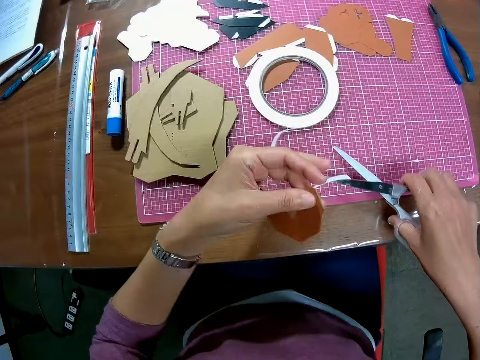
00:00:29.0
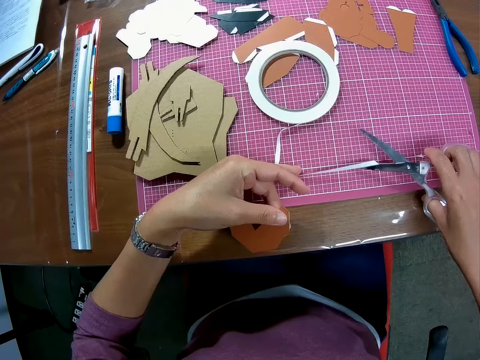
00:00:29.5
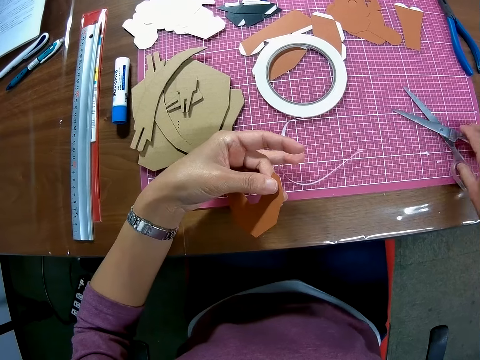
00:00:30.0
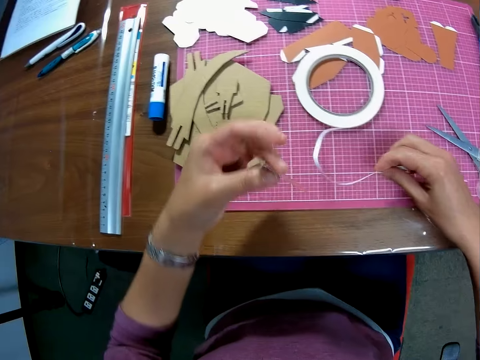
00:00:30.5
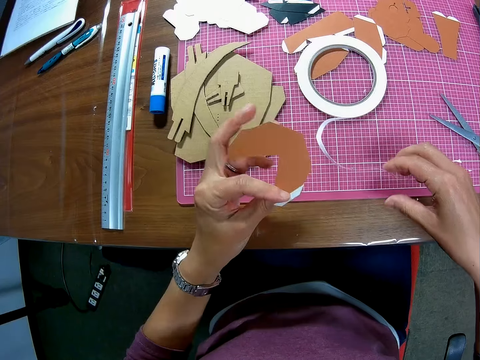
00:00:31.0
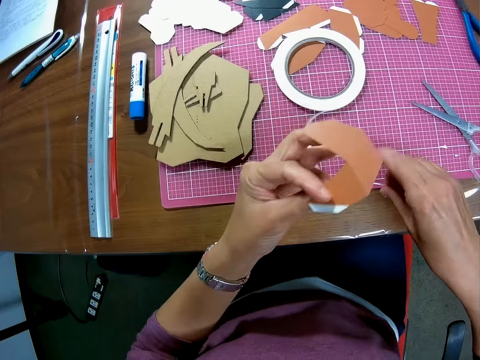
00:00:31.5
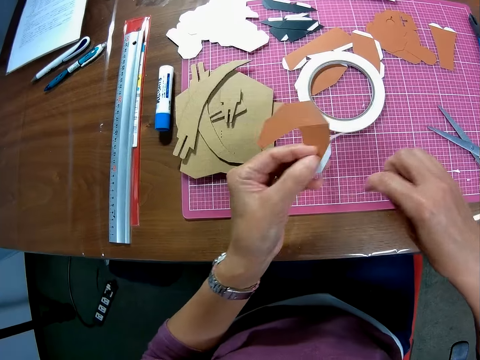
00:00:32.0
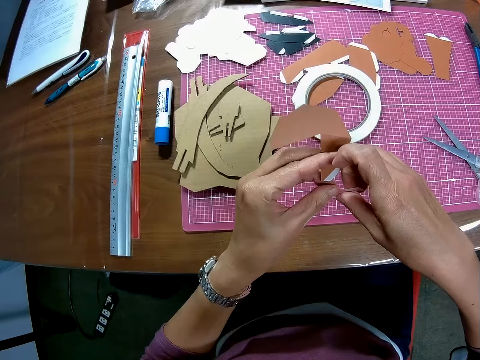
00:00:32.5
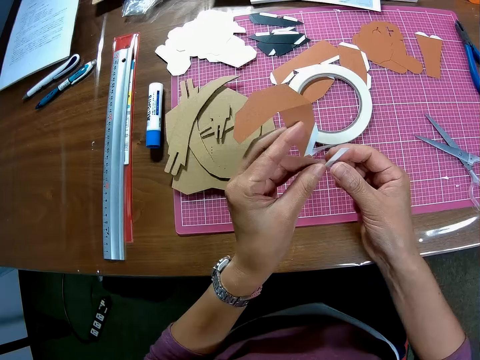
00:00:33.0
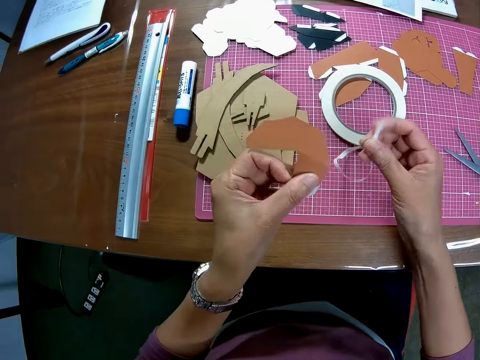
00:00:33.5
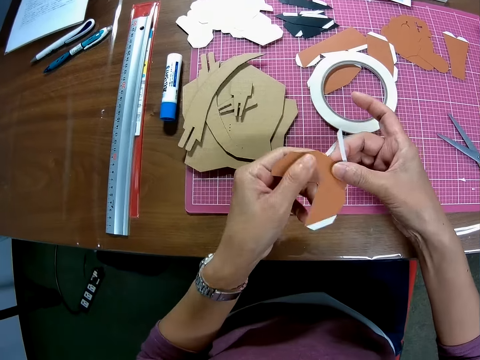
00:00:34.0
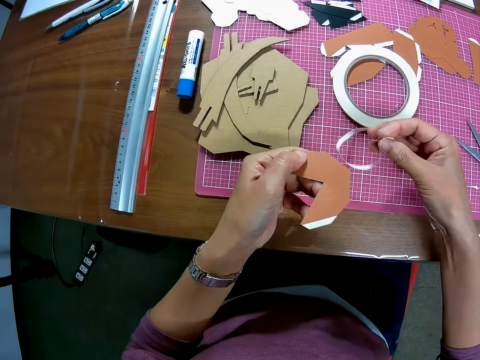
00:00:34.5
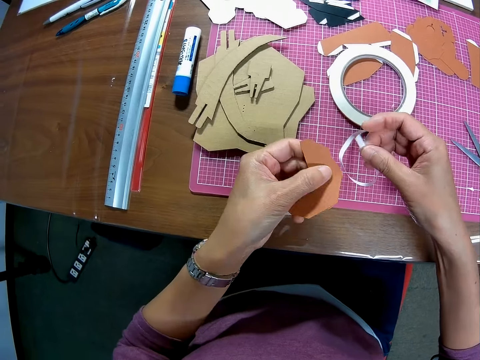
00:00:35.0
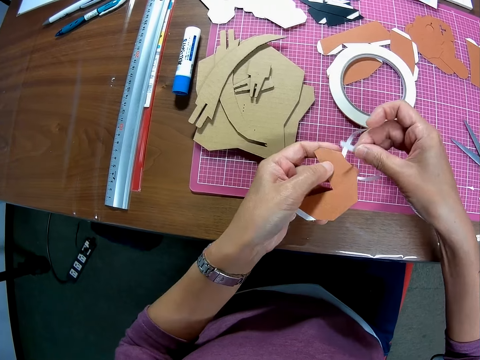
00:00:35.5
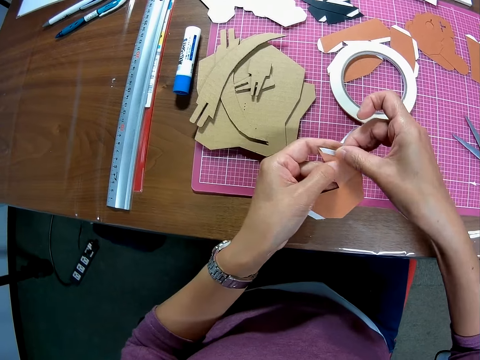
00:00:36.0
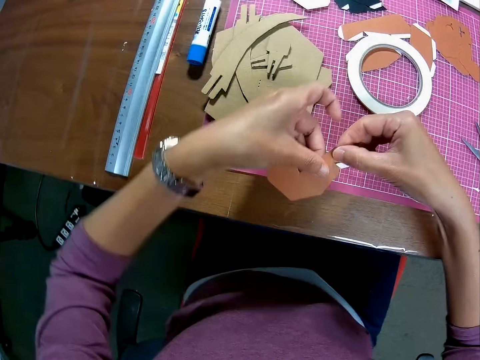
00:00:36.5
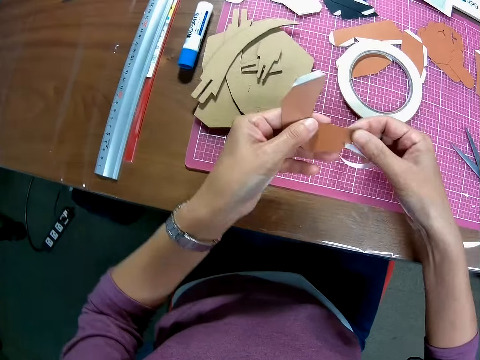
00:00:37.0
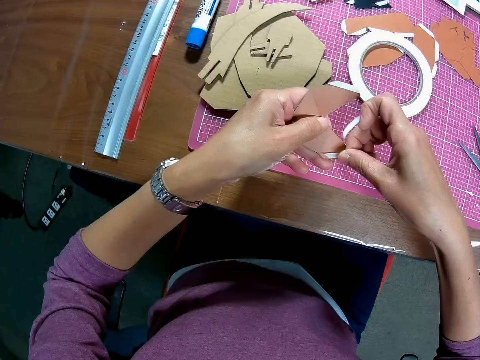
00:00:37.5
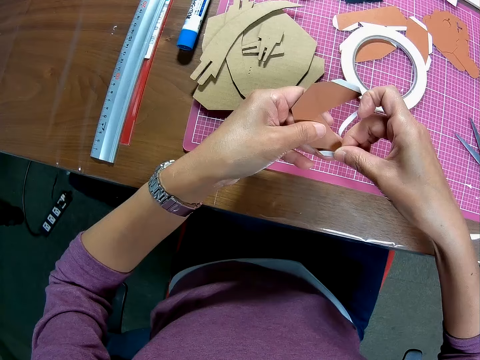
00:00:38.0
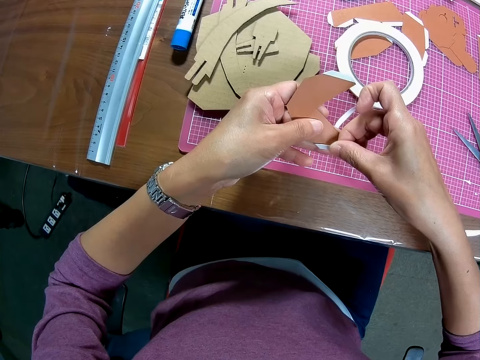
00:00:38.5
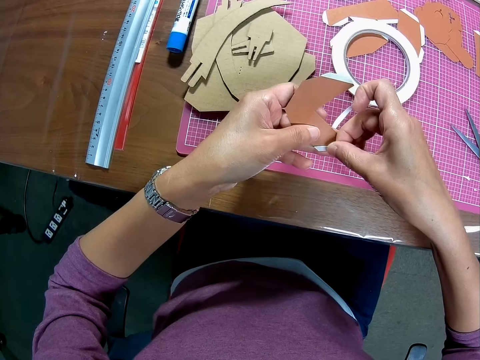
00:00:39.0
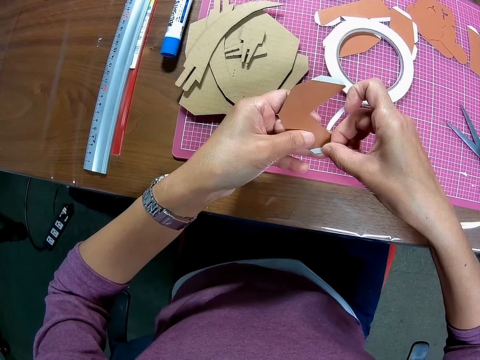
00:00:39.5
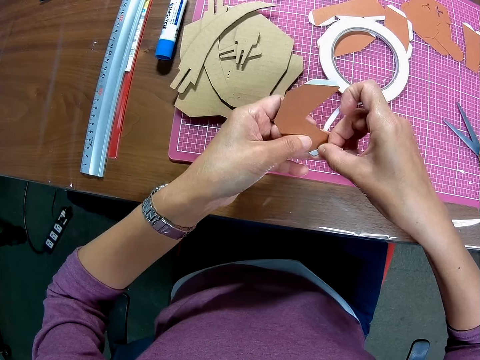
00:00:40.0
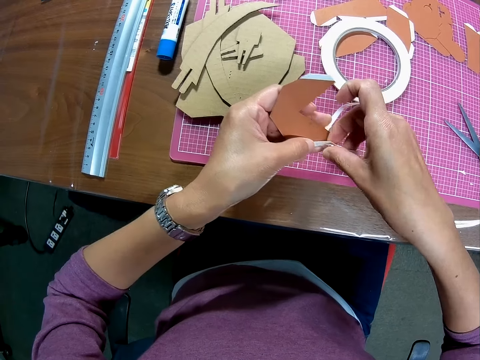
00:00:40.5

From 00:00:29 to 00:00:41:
The camera wearer removes tape on the scissors with his left hand. He drops the scissors with his right hand on the cutting mat on the table. He picks up the tape on the cutting mat on the table with his right hand. He adjusts the tape well with his hands. He touches the paper on his left hand with his right hand. He tapes the edge of the paper with the tape on his right hand. He turns the piece of paper.

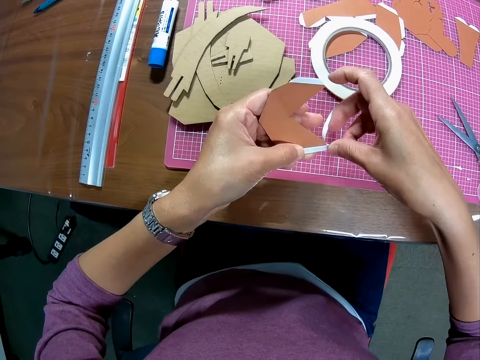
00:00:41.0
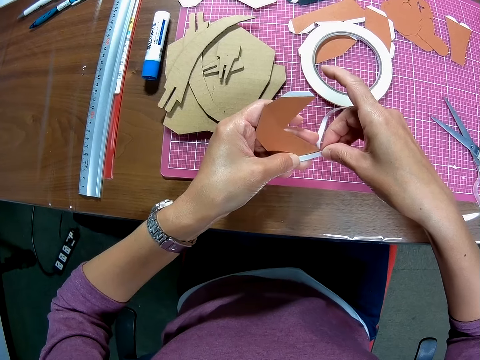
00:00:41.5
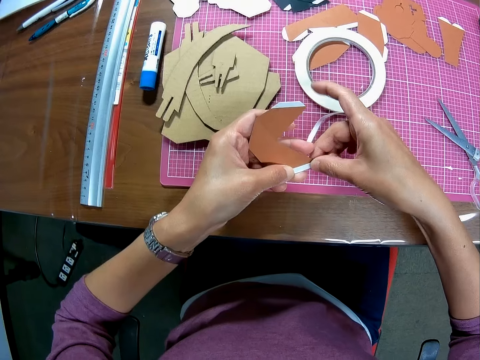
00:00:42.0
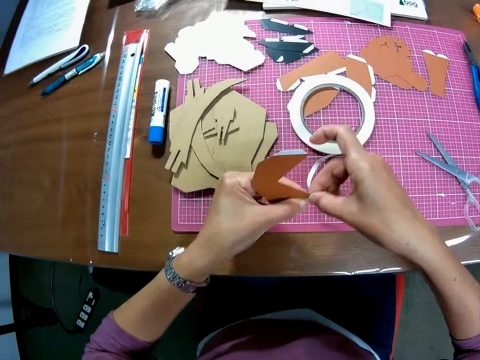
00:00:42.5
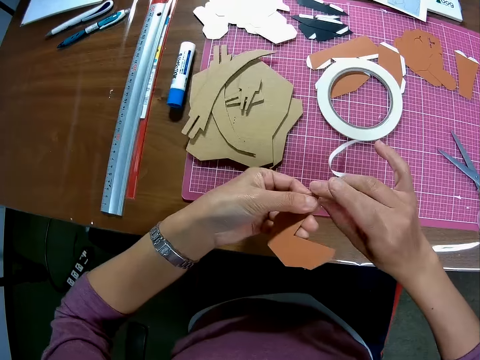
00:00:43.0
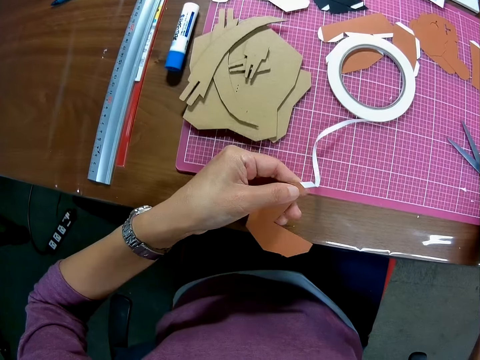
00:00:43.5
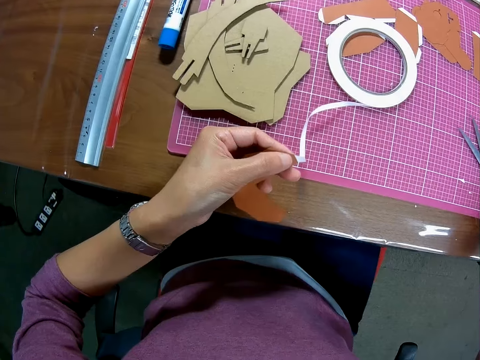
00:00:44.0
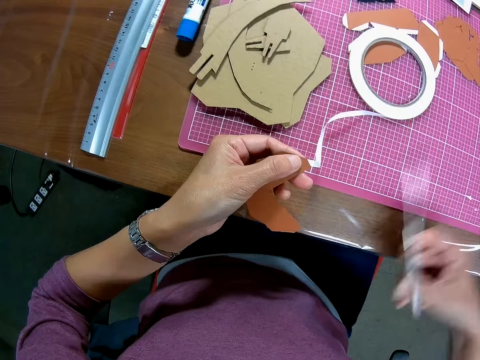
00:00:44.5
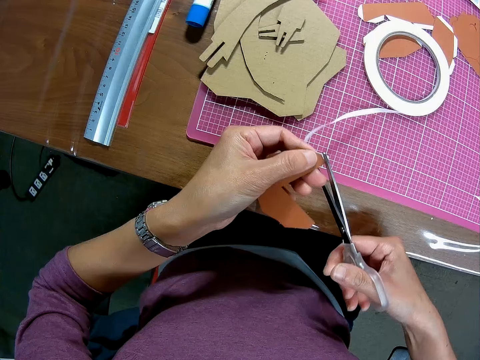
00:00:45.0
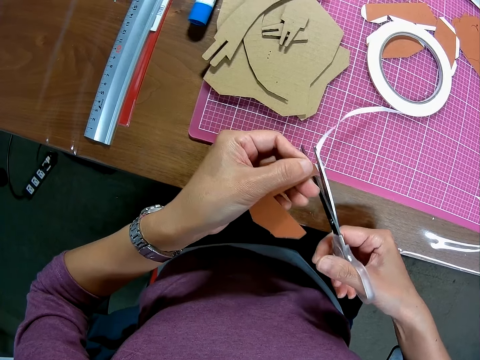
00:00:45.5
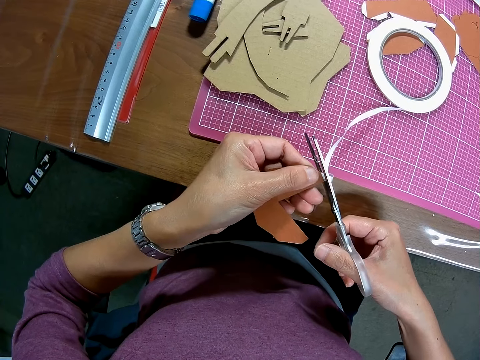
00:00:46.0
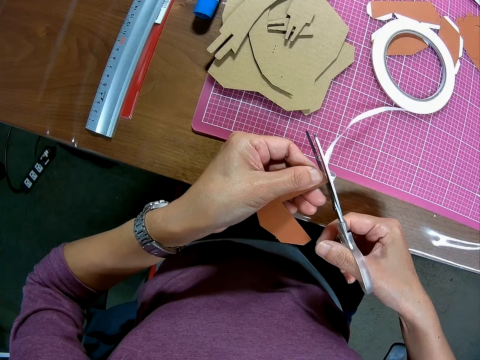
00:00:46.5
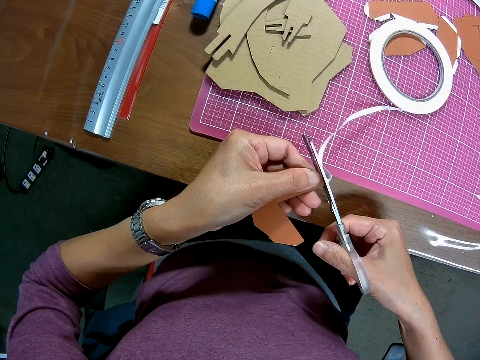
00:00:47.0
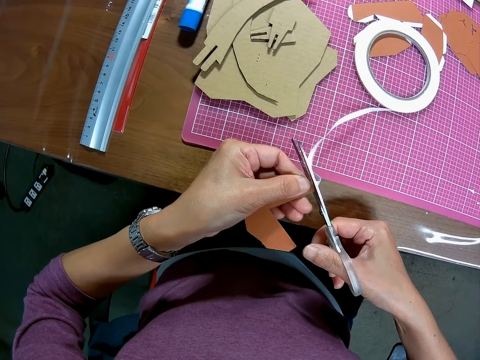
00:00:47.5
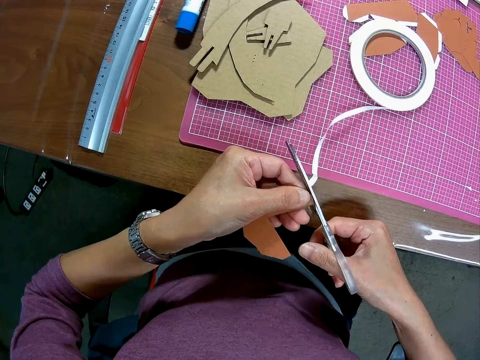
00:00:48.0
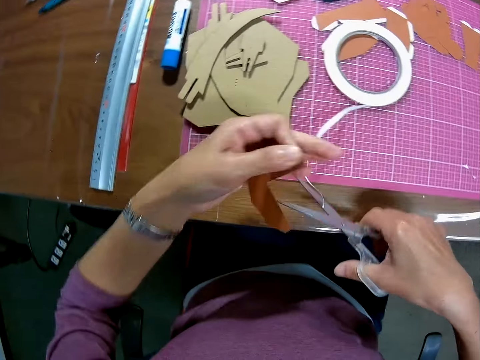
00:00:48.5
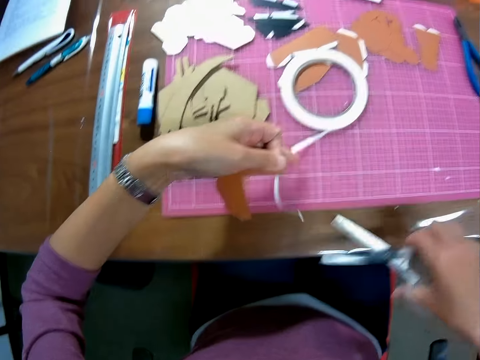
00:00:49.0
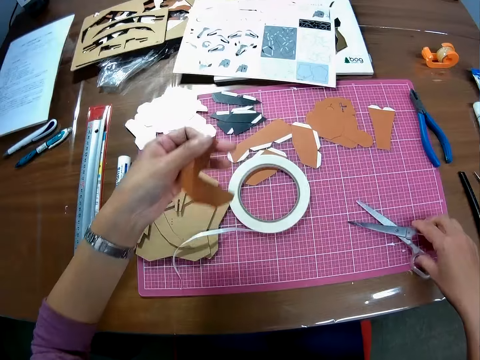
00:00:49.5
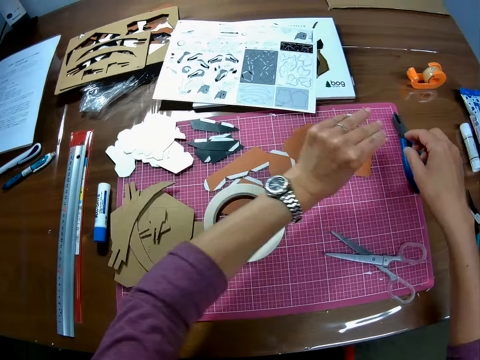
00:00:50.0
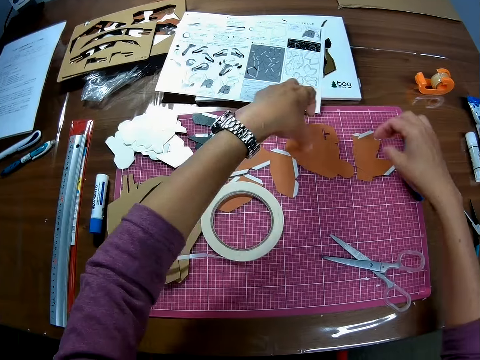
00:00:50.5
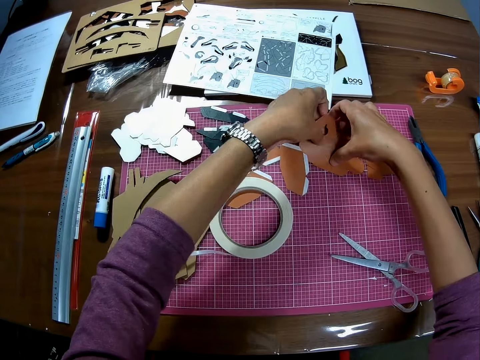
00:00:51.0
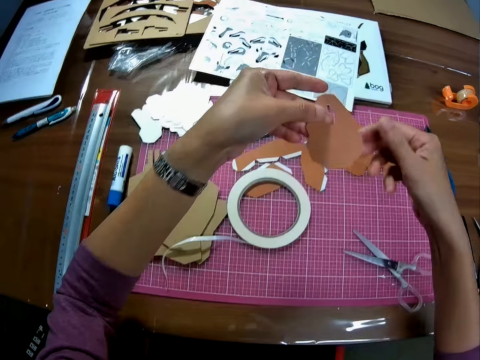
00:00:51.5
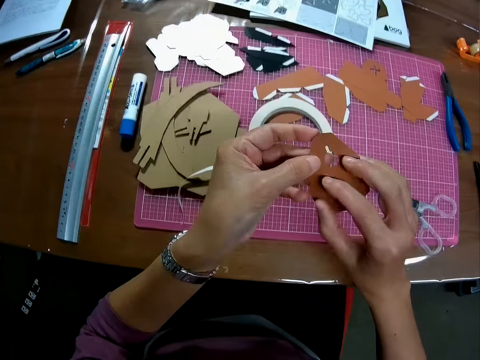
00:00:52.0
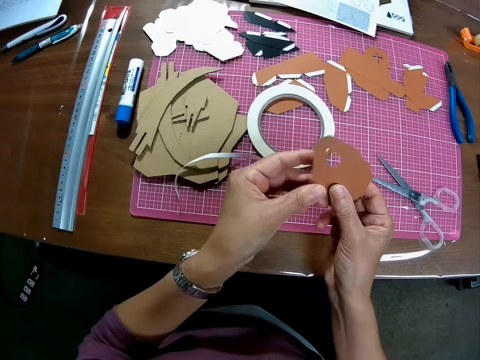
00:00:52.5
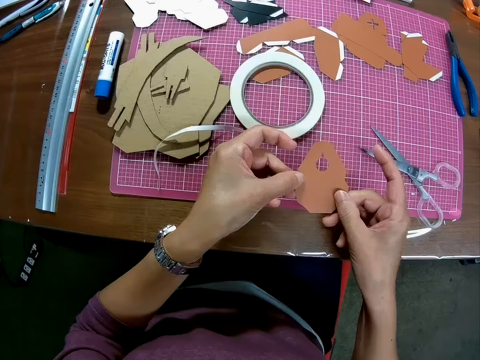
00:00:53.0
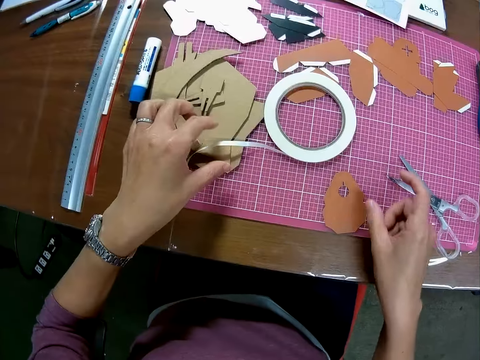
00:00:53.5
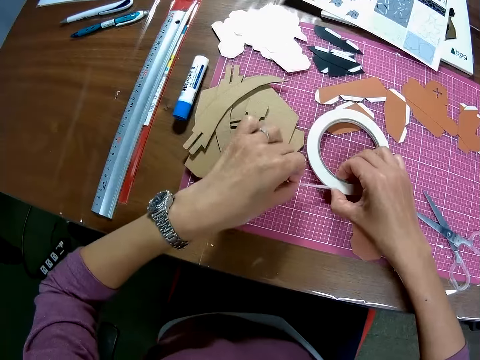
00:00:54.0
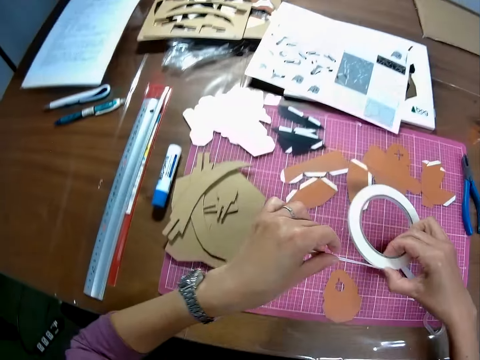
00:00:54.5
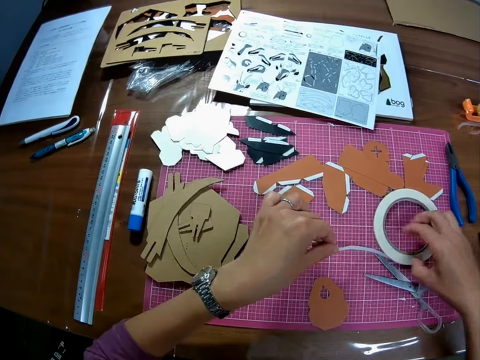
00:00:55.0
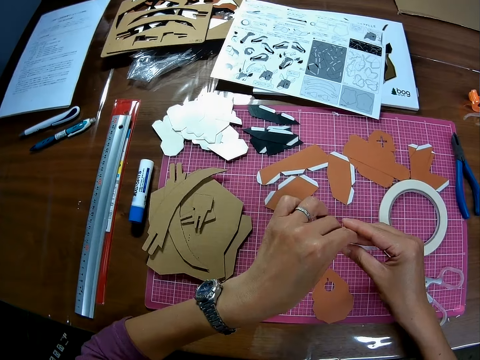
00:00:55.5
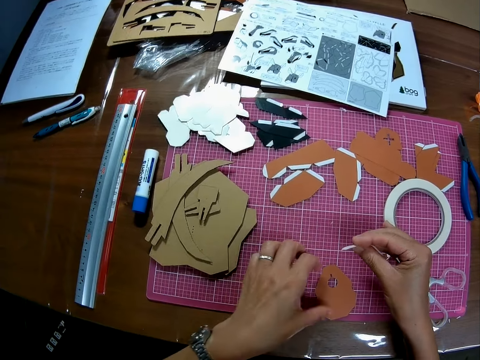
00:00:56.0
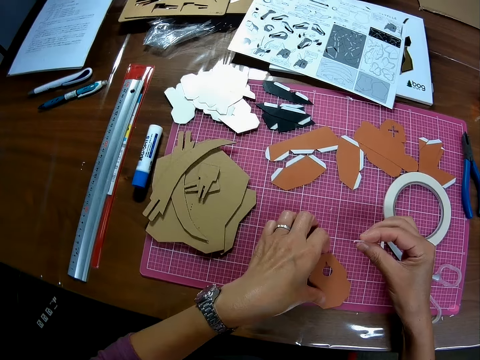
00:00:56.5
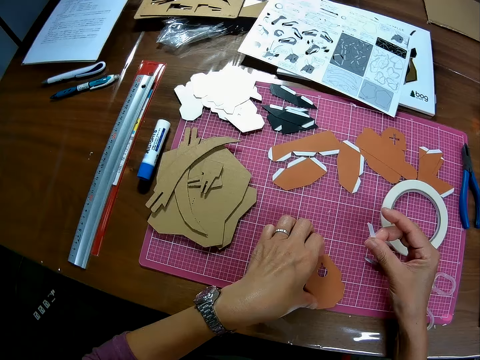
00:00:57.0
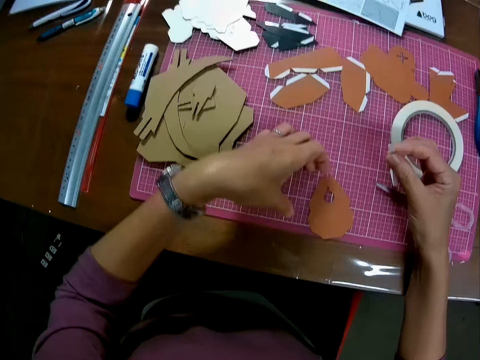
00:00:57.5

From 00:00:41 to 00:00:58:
The camera wearer puts the sellotape on the piece of paper. He picks up the scissors with his right hand on the cutting mat on the table. He cuts the tape with the scissors. He removes tape on the scissors with his left hand. He drops the scissors with his right hand on the cutting mat on the table. He drops the paper on the cutting mat on the table. He picks up another paper with his left hand on the cutting mat on the table. He holds down the other paper with his right hand on the cutting mat on the table. He holds the paper with both hands. He flips the piece of paper. He drops the paper on the cutting mat on the table. He shifts the paper tape on the cutting mat sideways. He picks up the sellotape. He passes the tip of the tape from his left hand to his left hand.
